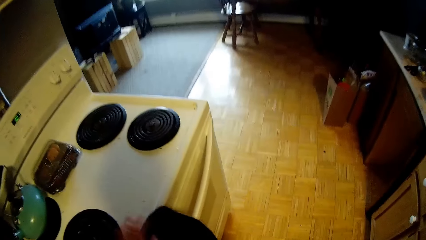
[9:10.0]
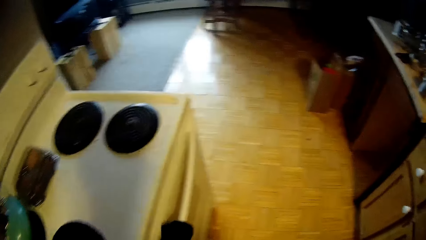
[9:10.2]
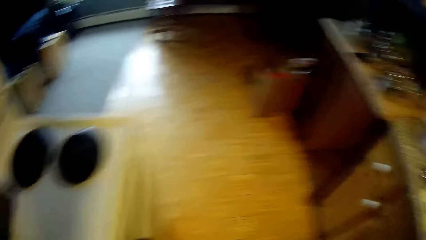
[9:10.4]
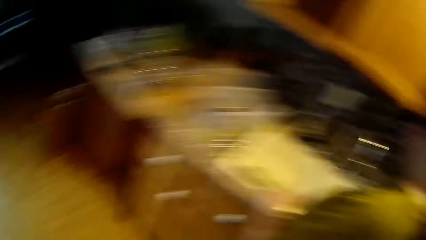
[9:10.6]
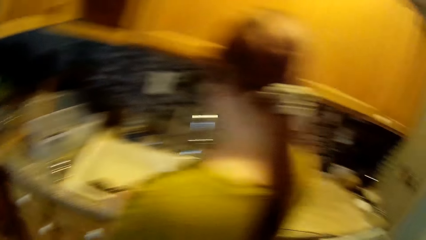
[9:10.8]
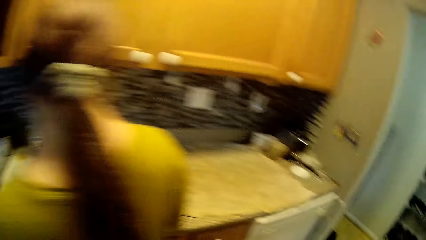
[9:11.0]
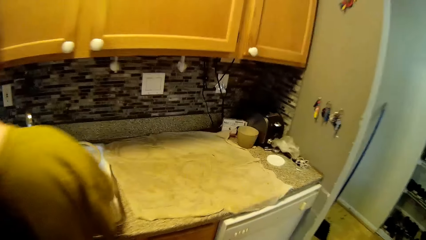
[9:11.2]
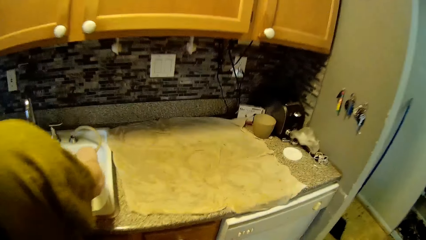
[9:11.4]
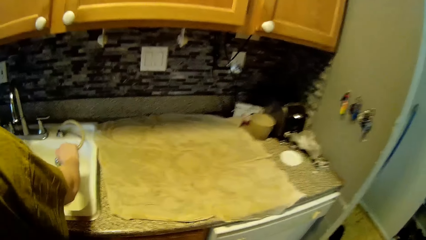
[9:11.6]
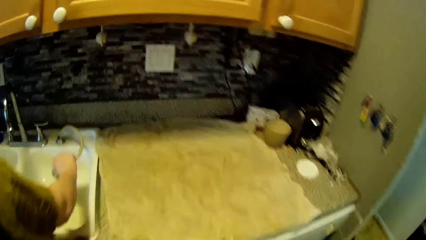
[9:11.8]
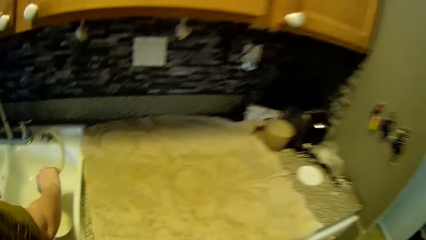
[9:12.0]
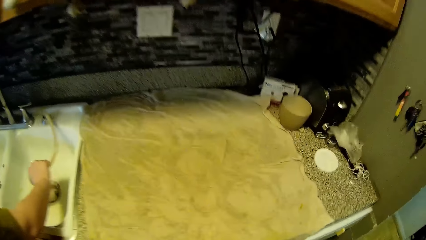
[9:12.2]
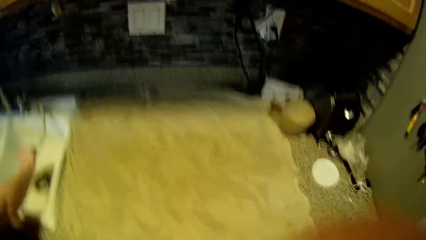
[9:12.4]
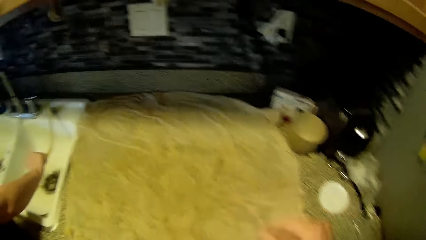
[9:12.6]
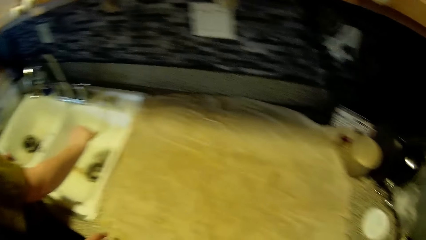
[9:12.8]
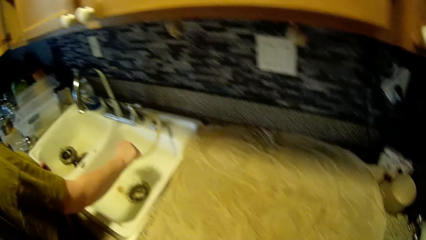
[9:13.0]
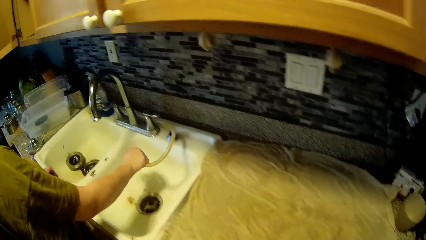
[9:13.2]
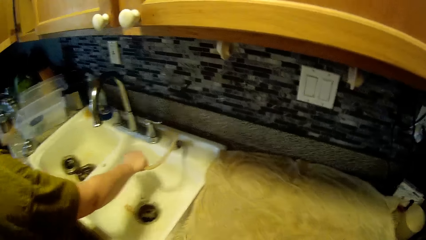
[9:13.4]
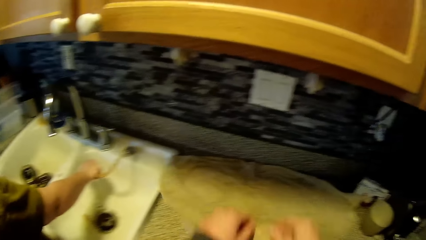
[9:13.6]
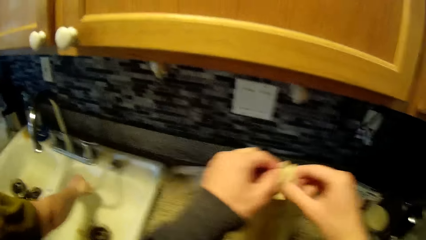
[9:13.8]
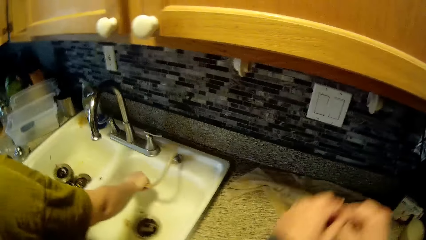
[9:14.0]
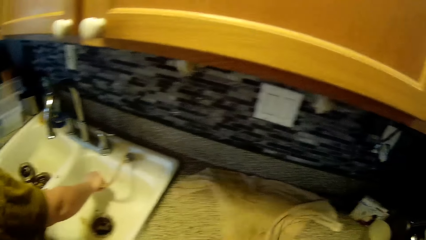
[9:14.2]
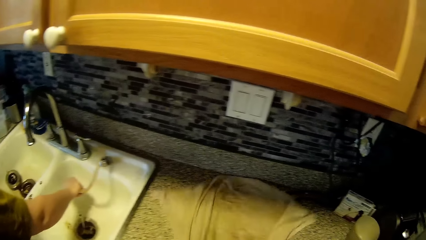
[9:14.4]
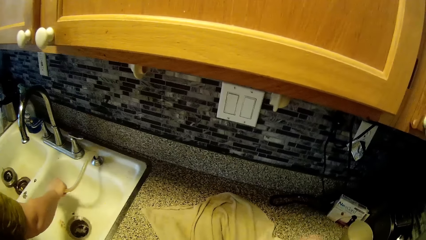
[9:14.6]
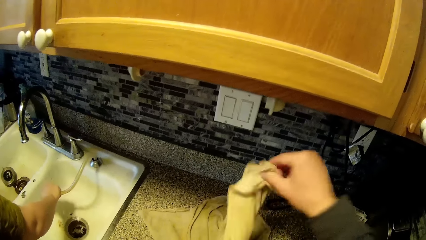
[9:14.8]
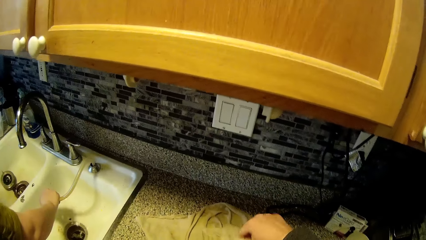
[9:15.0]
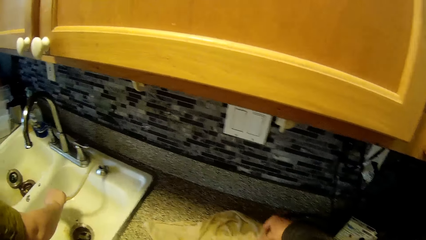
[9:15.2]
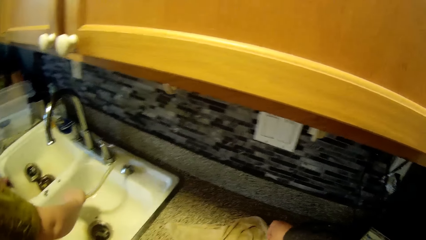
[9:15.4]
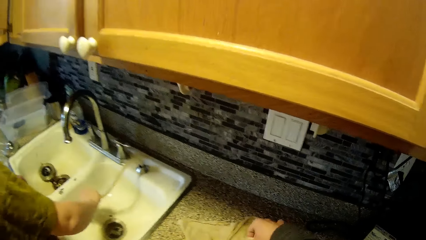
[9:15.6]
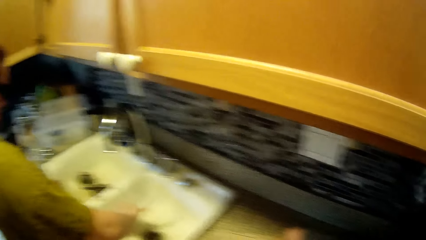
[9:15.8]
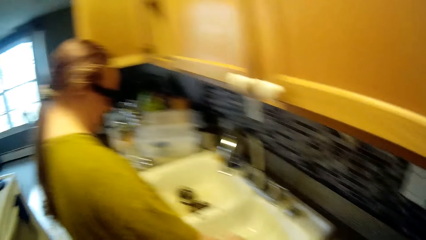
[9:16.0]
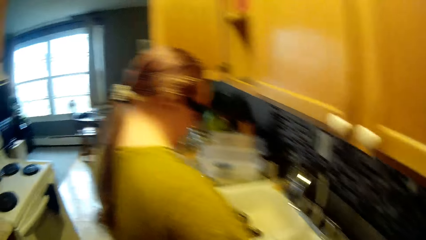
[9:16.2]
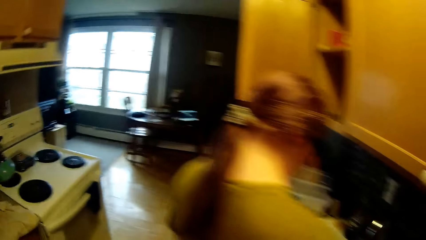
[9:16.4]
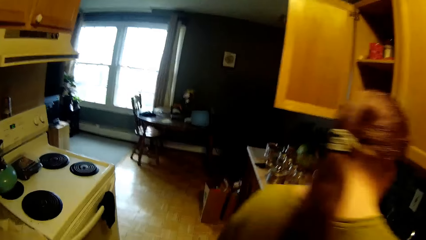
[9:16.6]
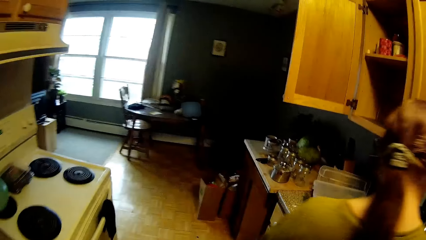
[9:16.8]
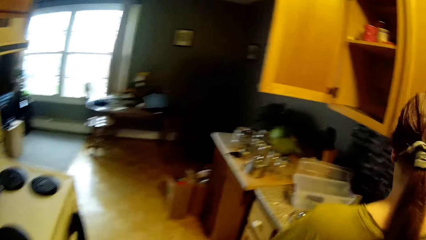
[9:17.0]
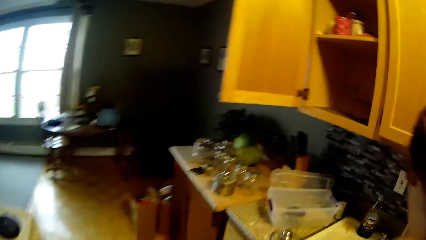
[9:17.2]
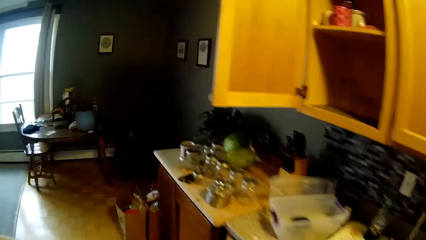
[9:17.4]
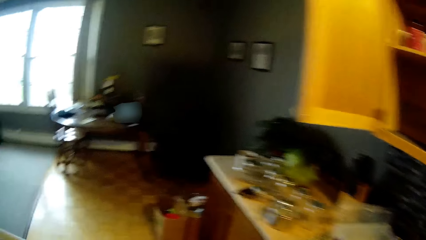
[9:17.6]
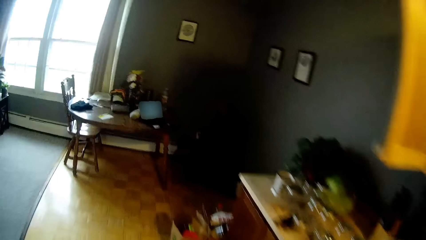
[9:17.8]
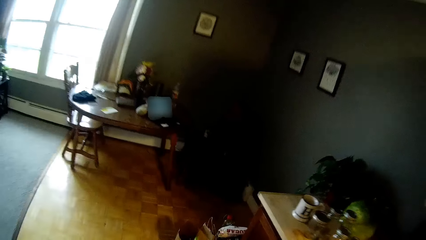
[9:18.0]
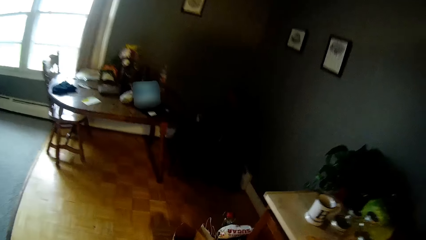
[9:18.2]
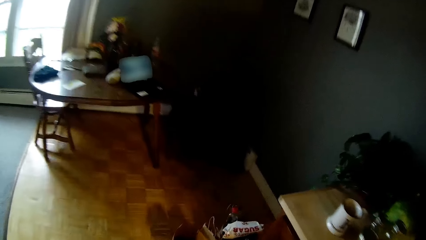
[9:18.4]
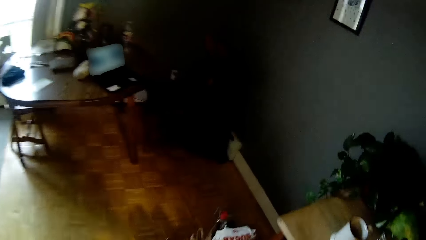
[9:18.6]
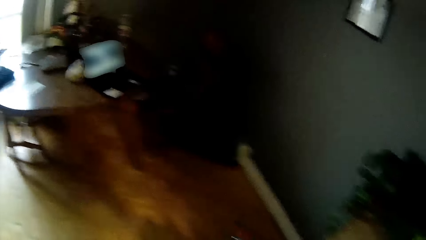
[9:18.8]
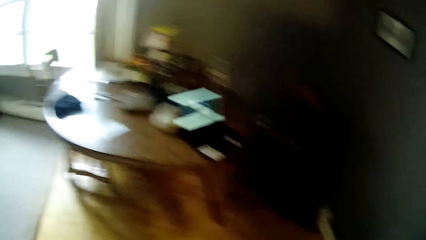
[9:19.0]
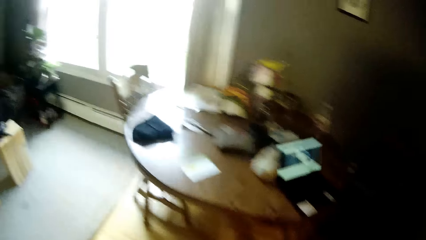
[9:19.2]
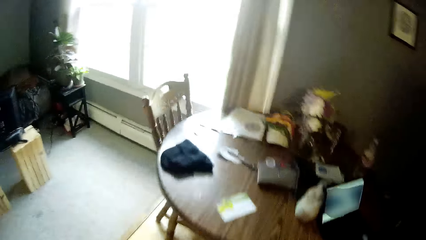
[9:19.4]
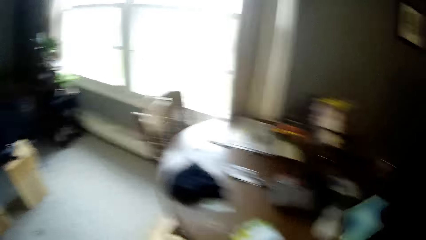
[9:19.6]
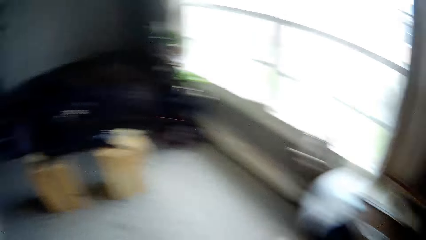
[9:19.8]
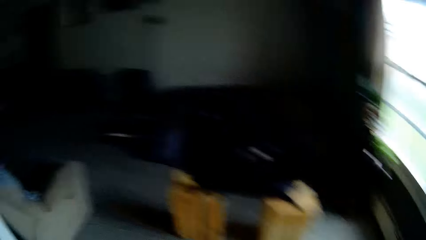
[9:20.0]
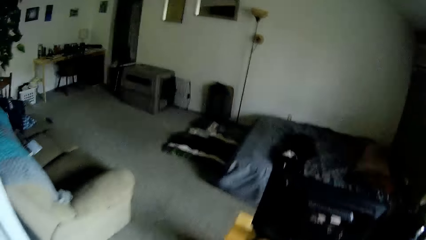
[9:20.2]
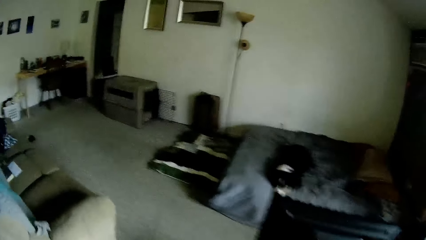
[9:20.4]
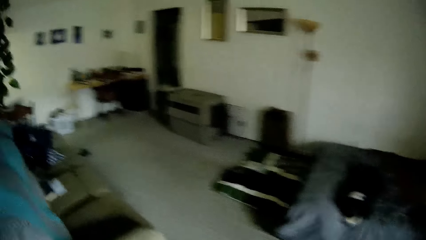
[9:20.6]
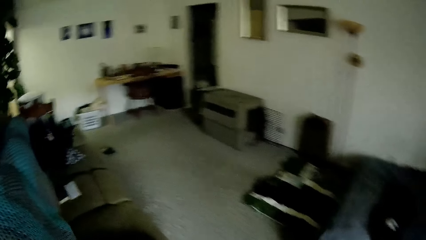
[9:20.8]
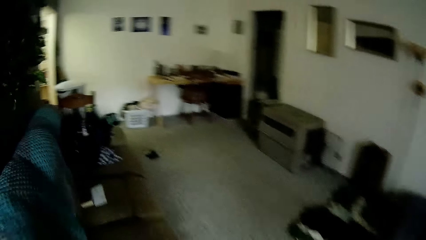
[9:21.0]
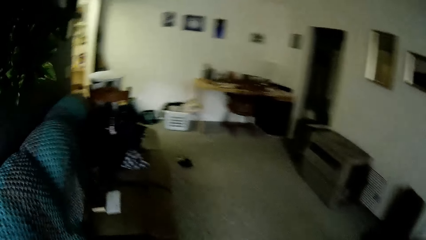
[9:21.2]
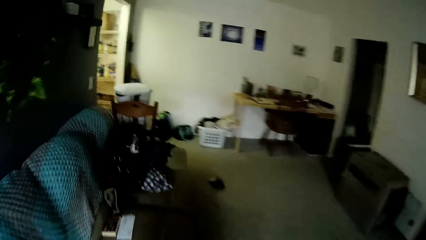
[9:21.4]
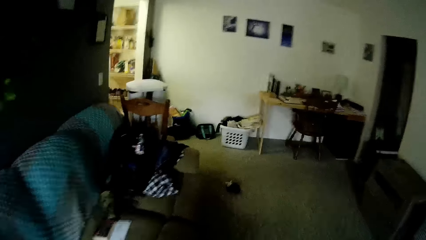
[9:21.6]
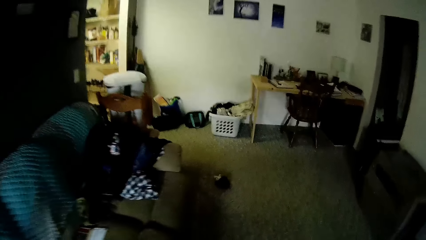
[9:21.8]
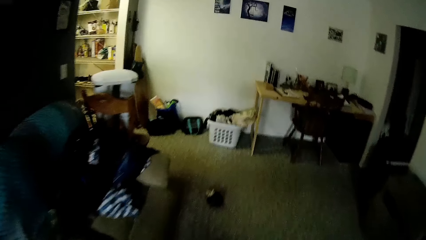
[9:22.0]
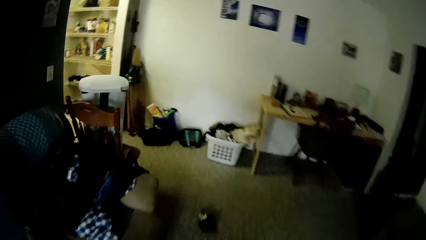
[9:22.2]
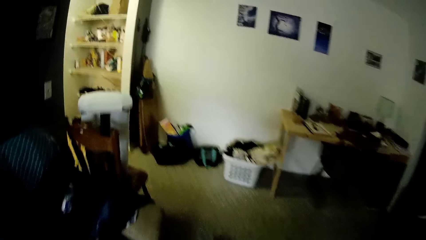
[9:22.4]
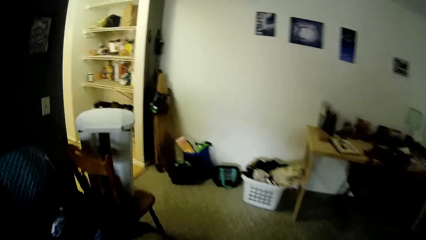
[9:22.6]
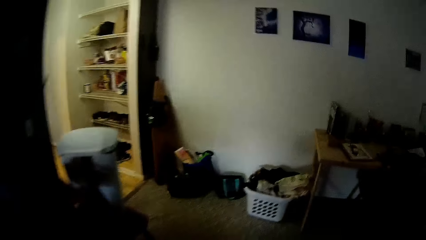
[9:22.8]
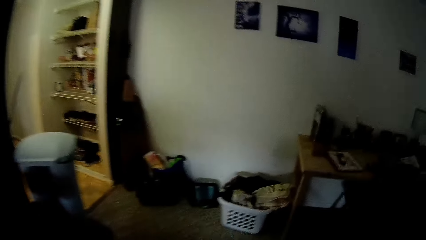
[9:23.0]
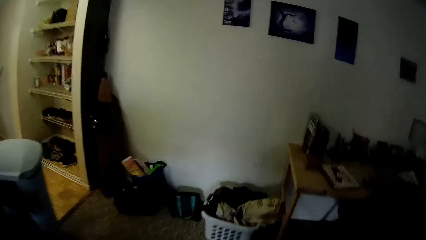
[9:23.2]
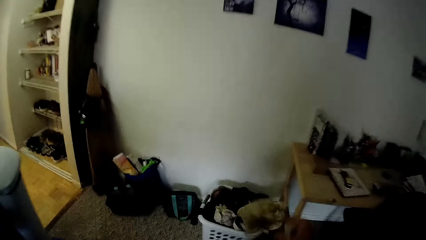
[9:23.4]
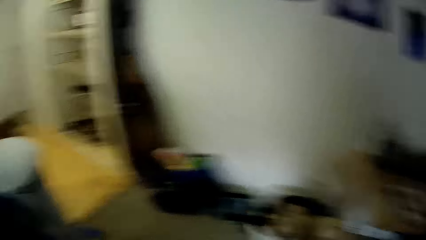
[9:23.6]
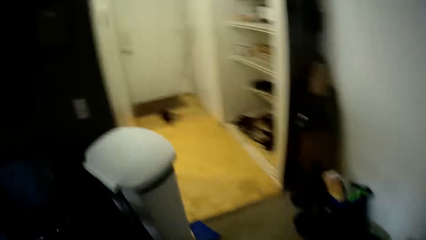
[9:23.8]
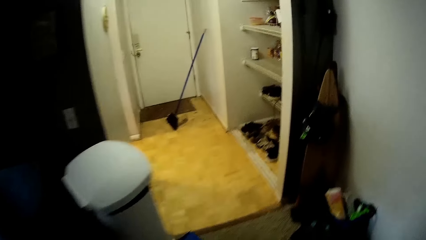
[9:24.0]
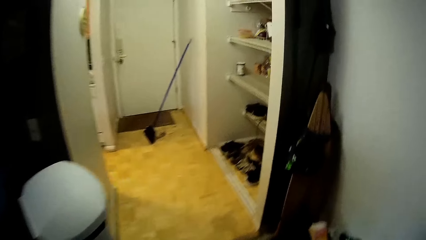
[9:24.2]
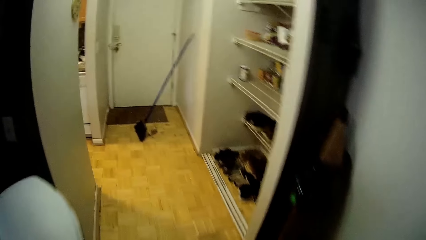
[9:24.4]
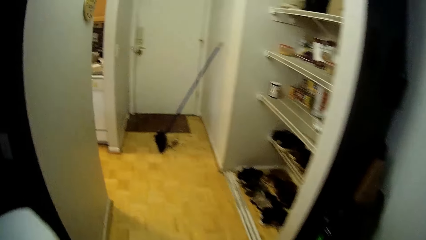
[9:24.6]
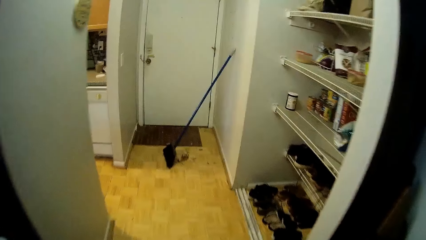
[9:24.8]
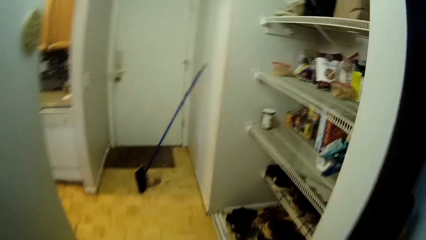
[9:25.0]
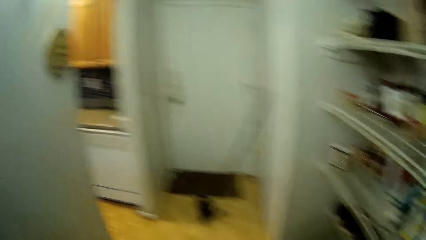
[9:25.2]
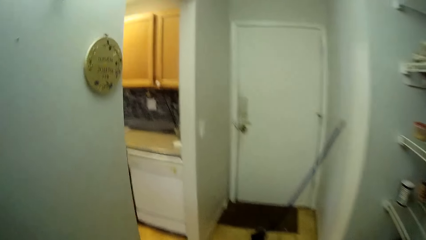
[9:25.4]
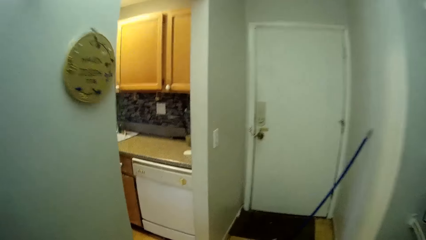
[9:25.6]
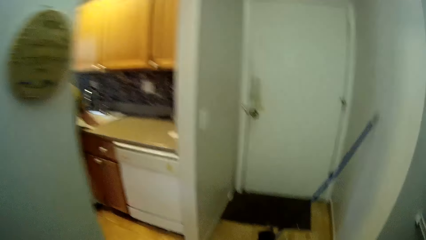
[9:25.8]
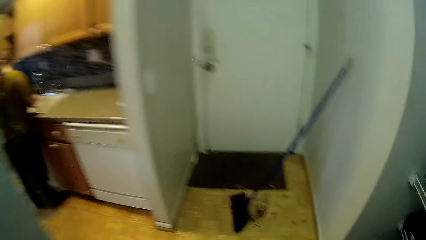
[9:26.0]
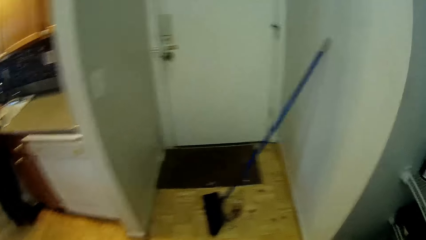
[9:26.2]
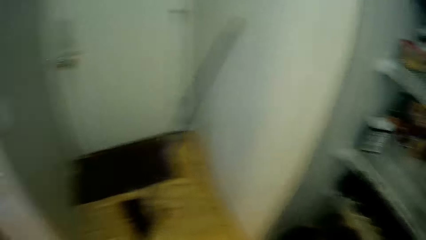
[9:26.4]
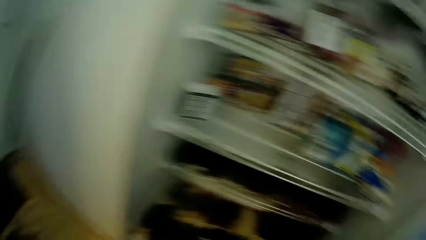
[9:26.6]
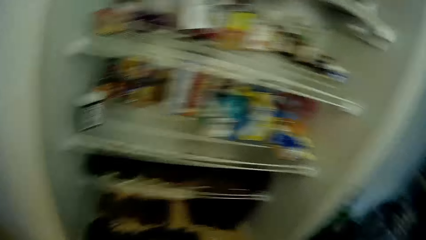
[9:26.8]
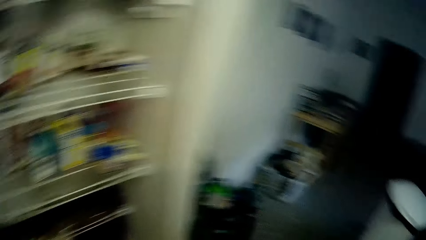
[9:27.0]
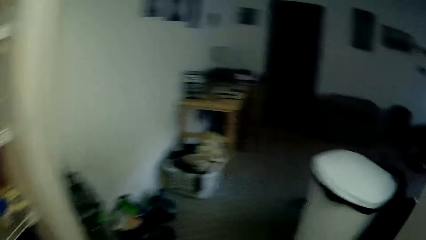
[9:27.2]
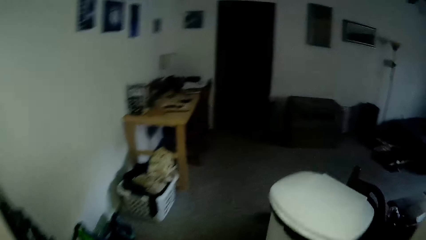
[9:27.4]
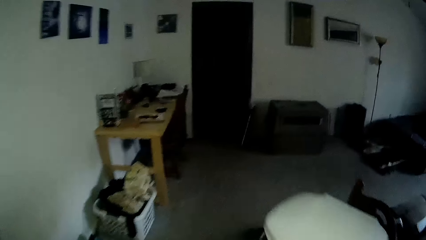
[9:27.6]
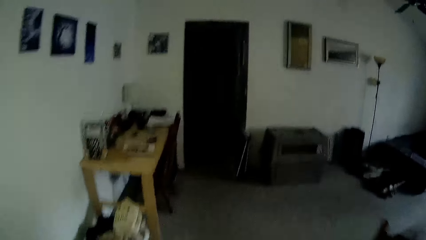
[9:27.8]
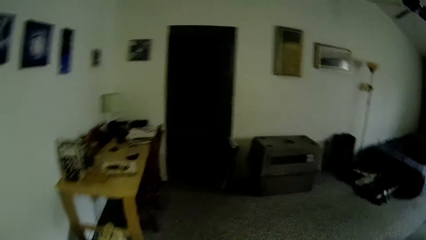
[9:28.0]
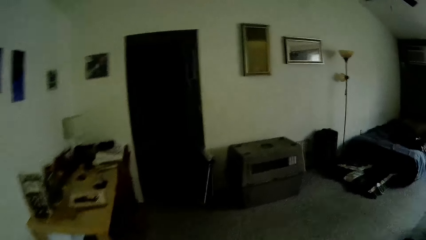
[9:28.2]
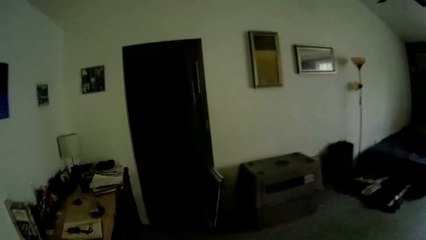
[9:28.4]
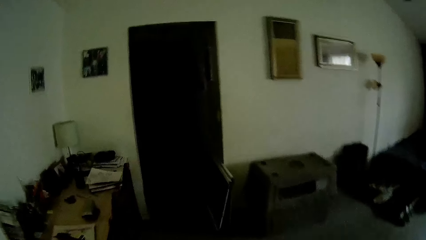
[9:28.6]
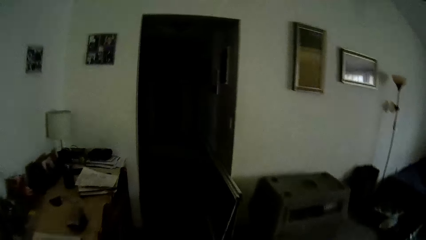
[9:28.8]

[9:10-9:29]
The camera wearer drops a cloth on the handle of the oven. The woman holds the tap with her right hand. She pours water into the sink with the tap in her right hand. The camera wearer lifts a table cloth with both hands. They converse with the woman, move around the room, enter another room and turn around.
